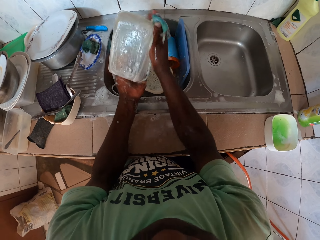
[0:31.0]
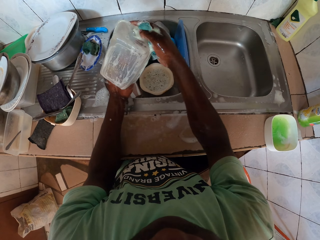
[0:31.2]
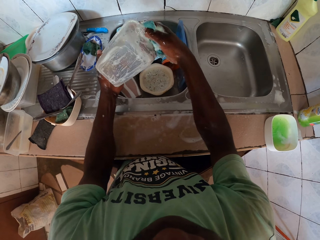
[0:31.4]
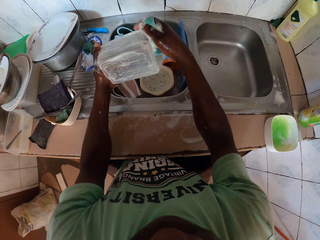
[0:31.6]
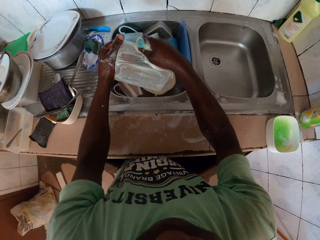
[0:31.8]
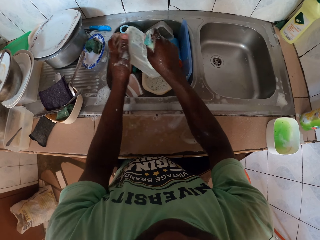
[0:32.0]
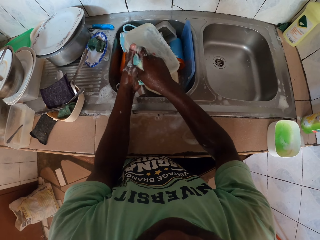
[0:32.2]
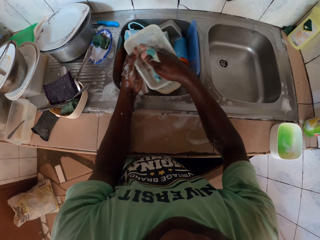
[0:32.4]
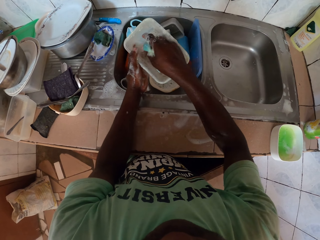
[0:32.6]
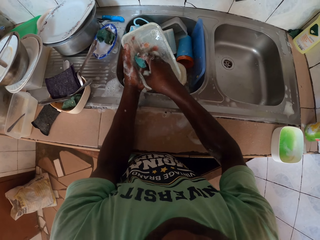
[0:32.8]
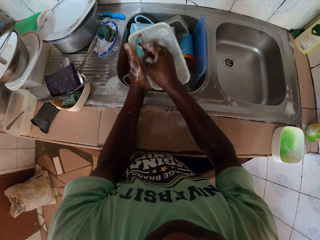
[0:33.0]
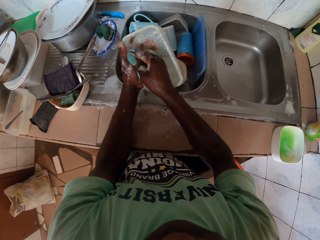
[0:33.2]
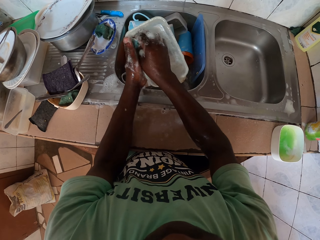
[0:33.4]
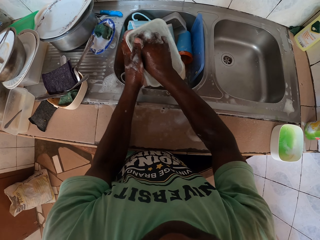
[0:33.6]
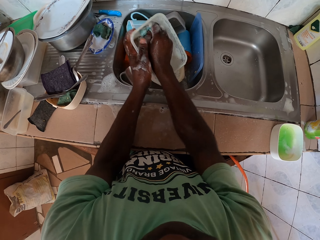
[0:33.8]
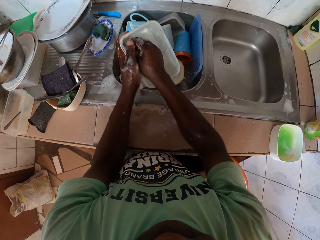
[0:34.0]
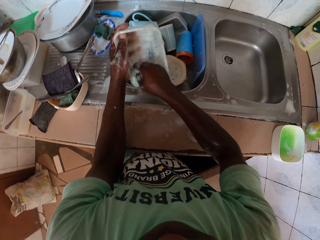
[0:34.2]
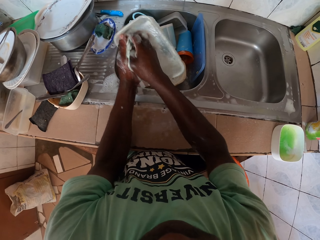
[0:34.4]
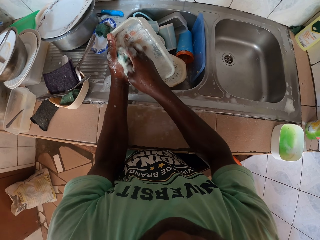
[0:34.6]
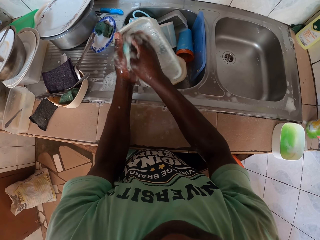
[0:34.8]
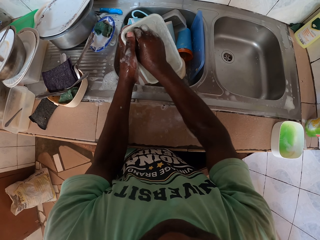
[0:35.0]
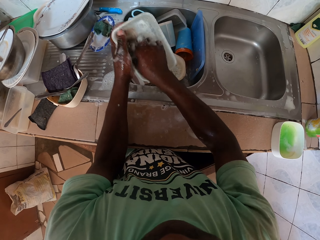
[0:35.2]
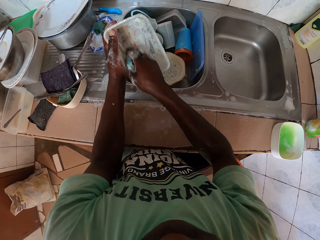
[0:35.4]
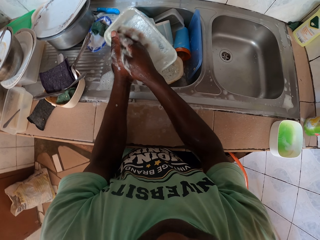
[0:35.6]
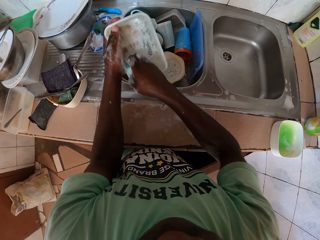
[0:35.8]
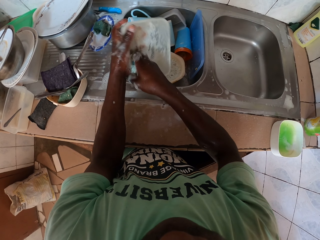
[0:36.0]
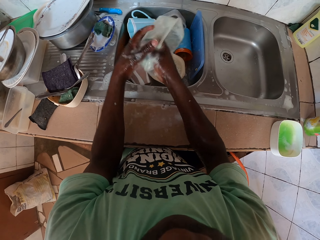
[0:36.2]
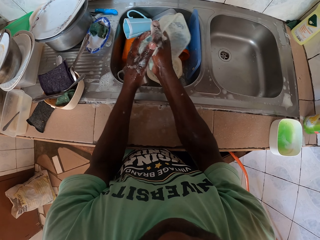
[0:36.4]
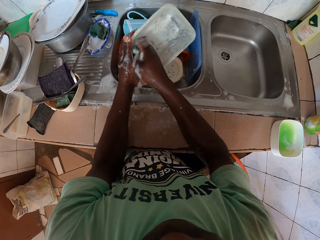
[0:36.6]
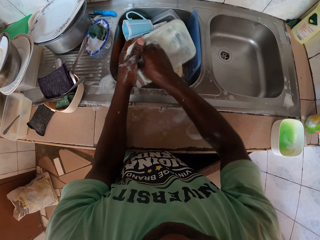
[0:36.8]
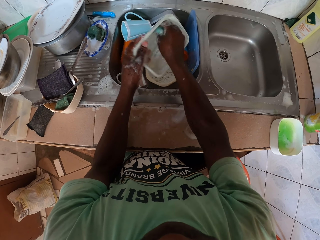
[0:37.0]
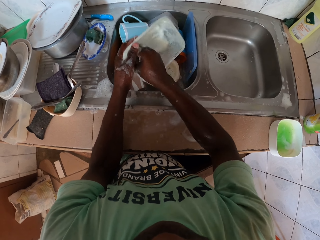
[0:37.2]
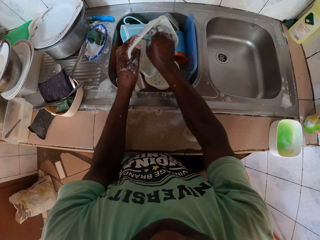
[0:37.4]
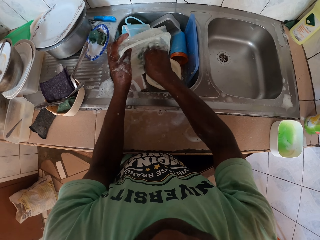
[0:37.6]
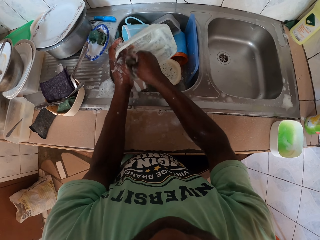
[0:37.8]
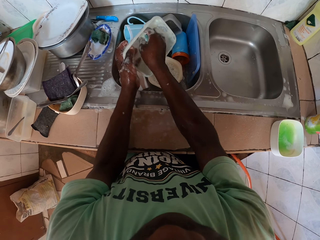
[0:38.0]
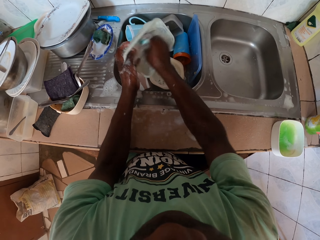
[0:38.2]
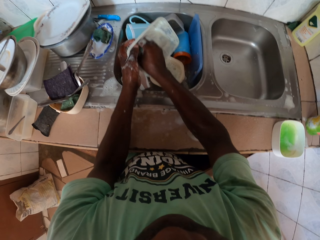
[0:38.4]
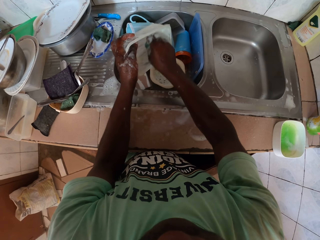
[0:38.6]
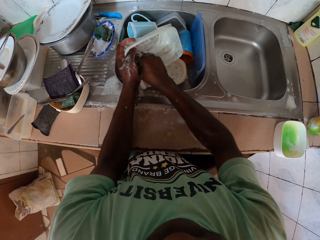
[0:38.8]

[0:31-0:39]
The camera wearer washes a dish.

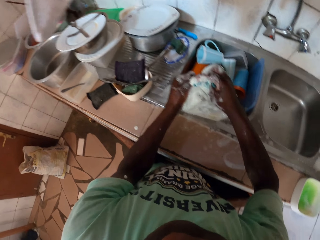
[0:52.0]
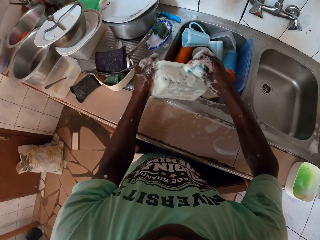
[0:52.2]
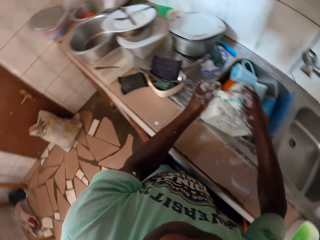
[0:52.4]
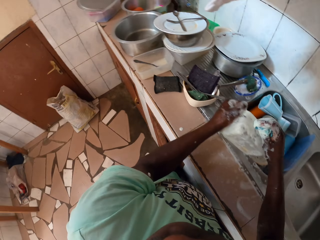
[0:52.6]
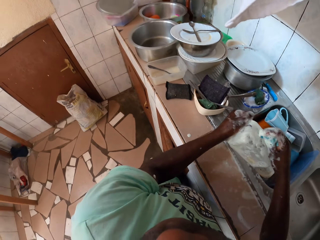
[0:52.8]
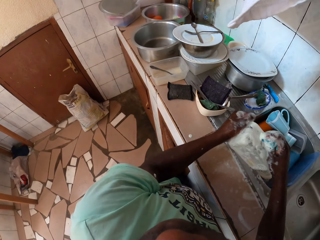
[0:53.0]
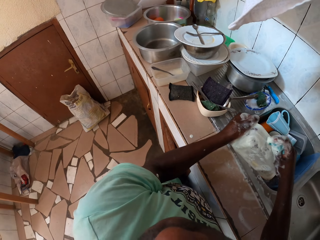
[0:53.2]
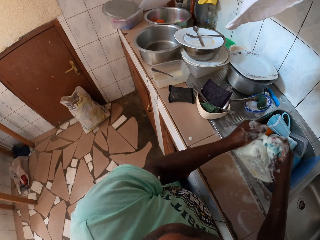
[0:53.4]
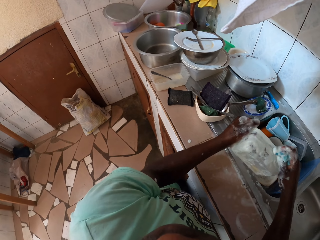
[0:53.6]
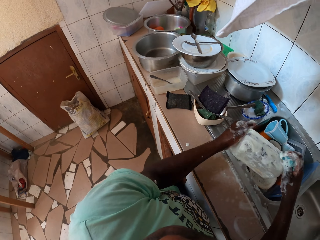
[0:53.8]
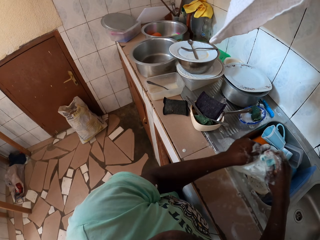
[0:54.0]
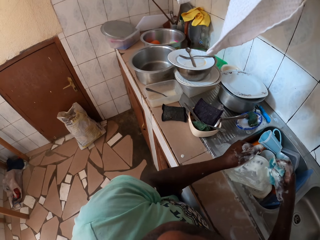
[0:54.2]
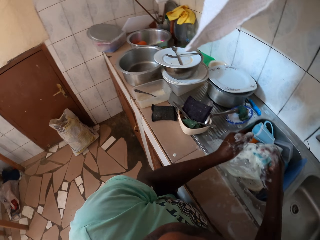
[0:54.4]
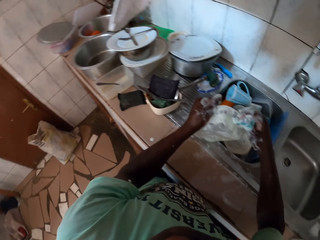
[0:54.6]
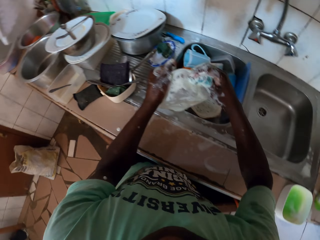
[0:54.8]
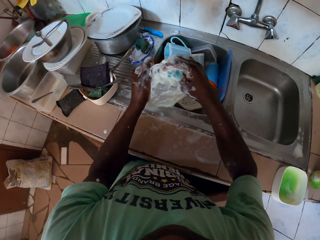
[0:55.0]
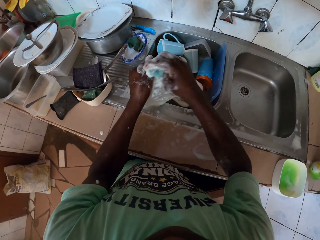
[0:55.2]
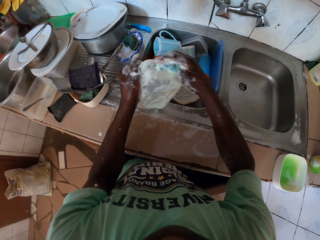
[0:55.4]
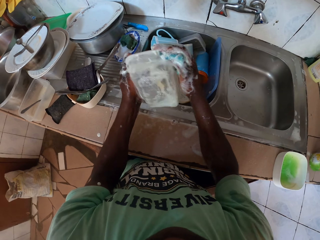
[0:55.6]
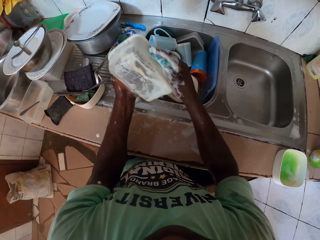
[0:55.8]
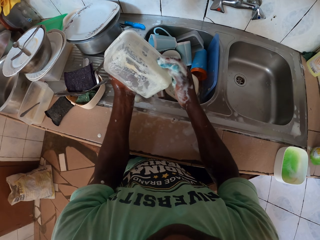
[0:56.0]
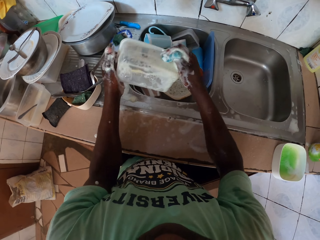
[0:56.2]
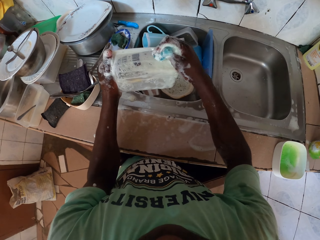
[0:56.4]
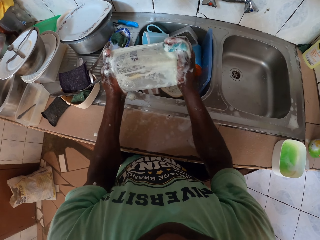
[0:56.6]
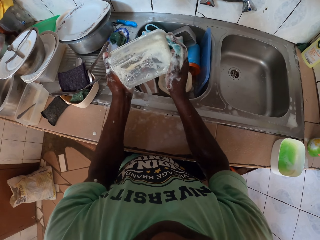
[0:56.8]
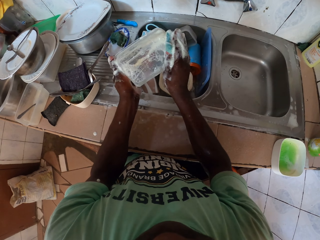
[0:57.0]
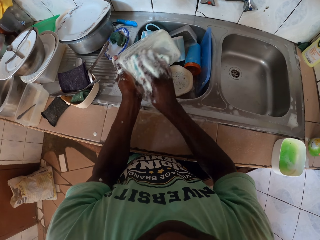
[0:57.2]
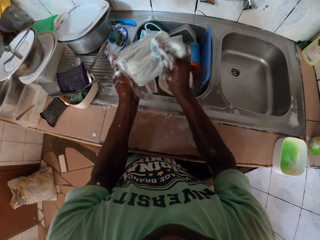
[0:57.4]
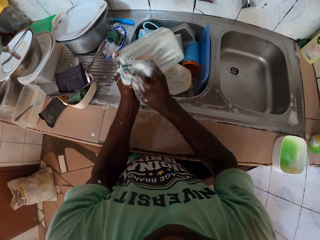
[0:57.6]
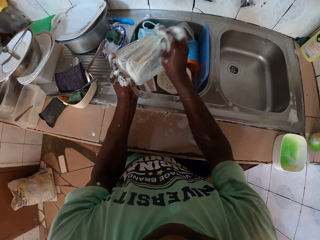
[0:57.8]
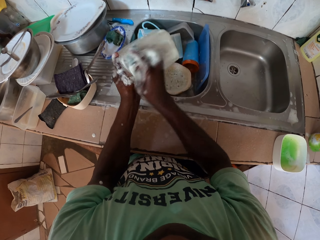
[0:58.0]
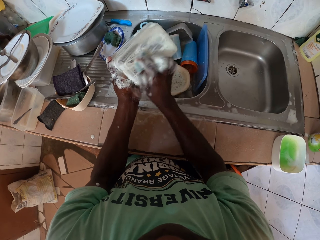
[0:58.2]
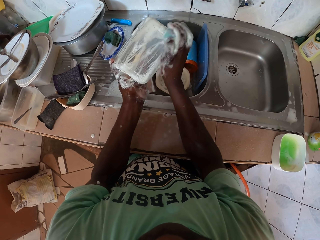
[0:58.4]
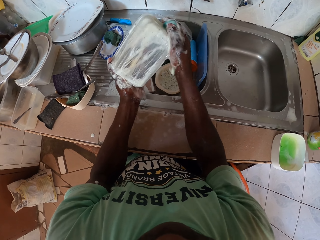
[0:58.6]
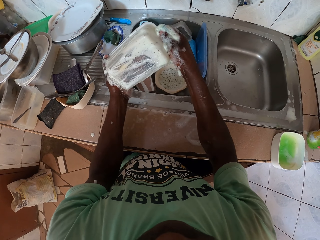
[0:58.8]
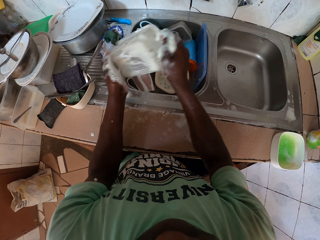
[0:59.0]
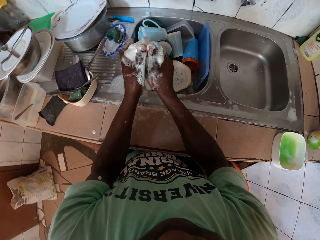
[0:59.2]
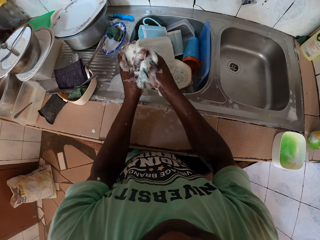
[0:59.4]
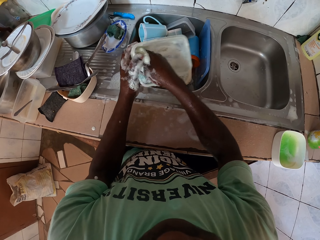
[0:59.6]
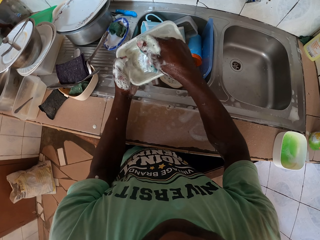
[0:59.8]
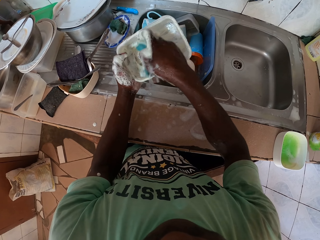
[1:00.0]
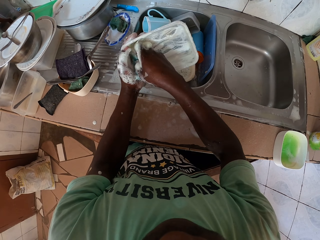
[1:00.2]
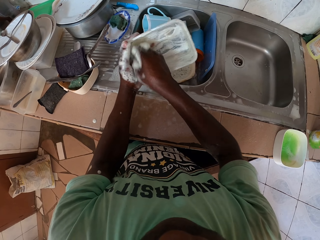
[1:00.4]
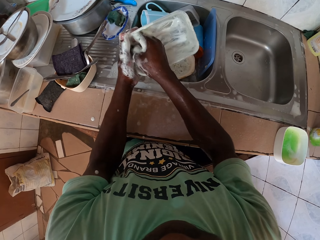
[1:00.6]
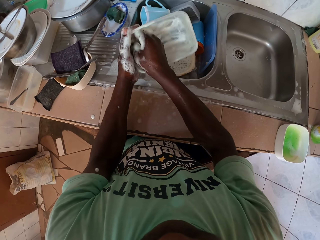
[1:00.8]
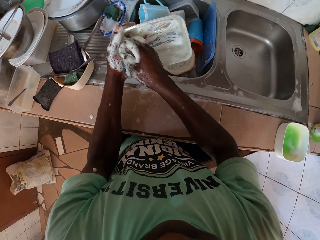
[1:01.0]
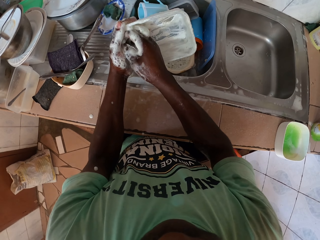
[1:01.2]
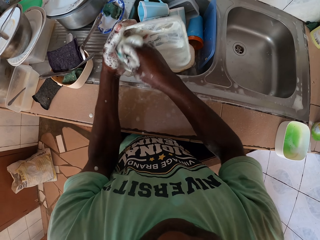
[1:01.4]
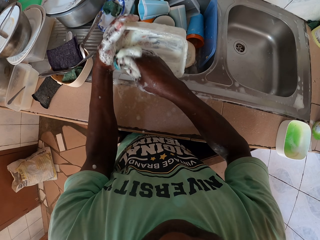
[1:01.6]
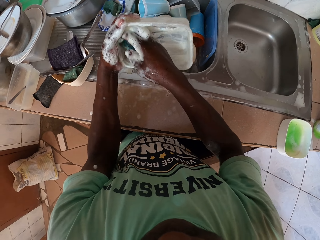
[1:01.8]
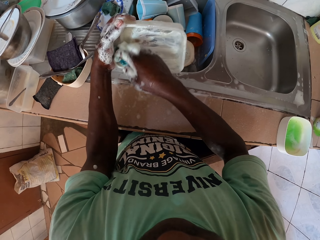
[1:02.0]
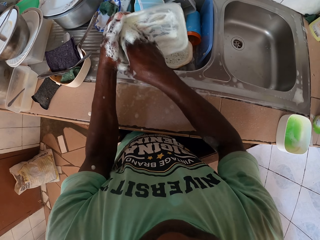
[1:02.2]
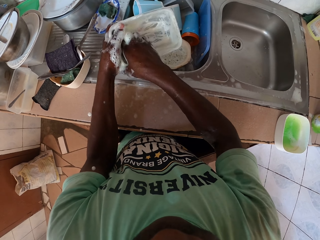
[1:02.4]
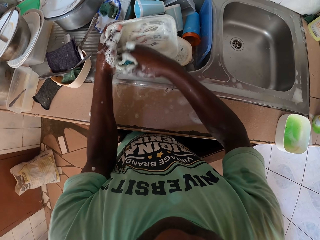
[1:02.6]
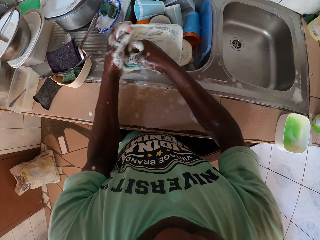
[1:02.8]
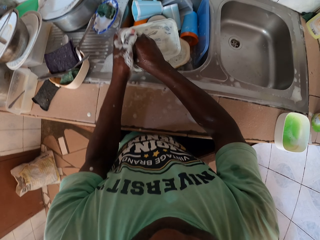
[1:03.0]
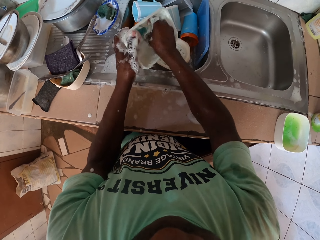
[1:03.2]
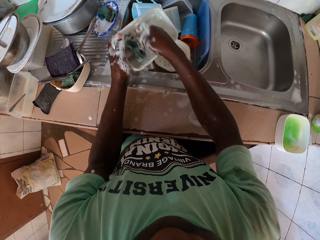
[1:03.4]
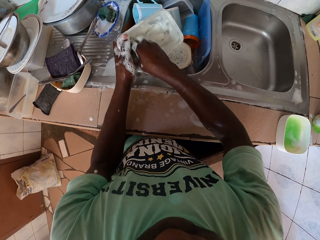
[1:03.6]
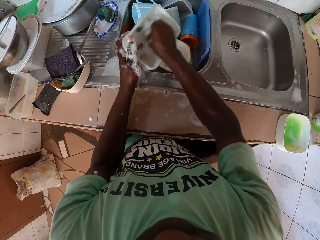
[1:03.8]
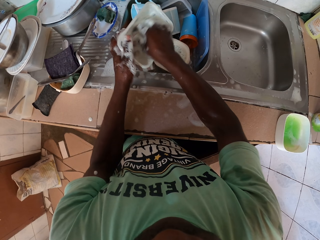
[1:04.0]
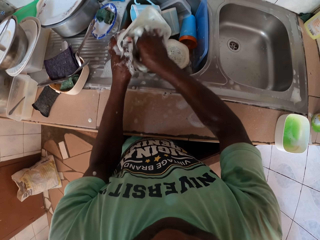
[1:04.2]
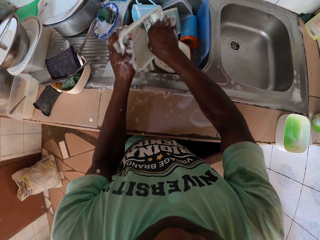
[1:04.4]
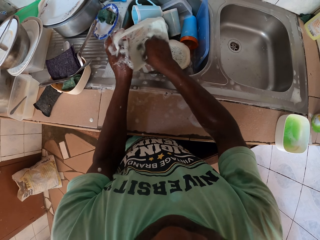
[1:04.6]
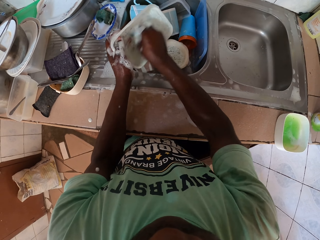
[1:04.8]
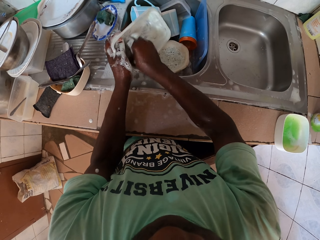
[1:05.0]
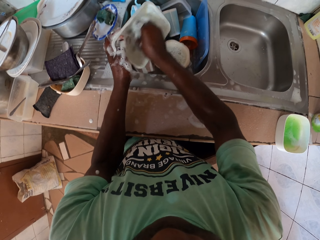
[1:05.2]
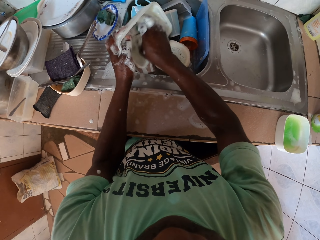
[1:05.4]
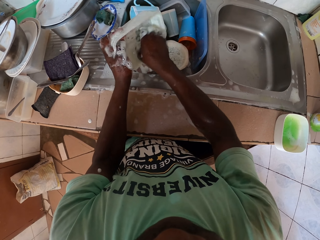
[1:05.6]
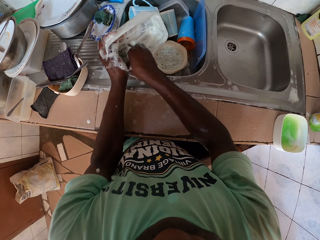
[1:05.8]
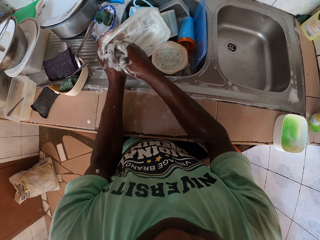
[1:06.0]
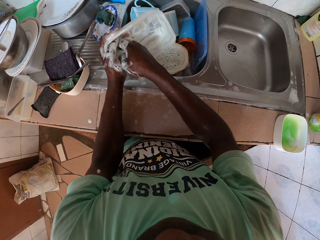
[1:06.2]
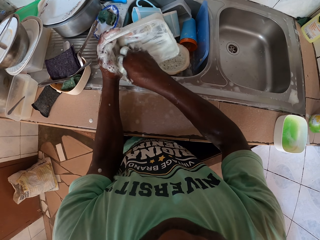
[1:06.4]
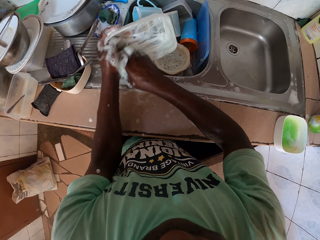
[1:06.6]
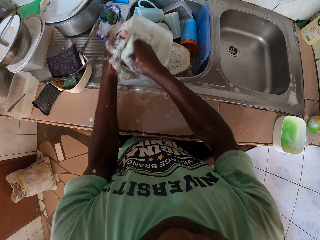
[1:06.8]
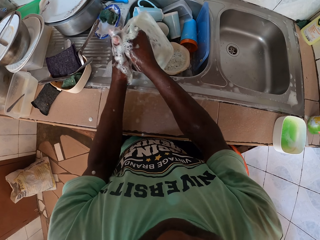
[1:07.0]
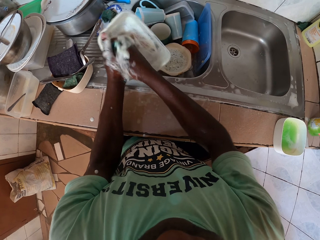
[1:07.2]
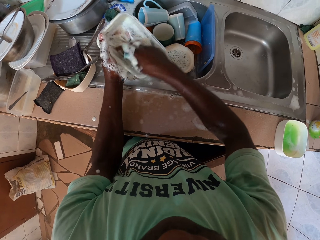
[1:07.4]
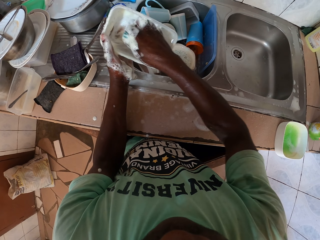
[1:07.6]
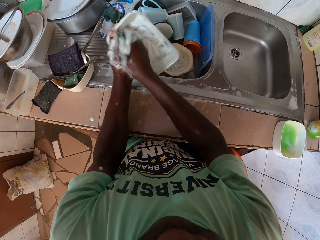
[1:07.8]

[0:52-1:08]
The camera wearer turns the dish. They wash the dish. They turn the dish. They wash the dish.
